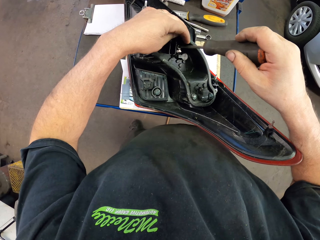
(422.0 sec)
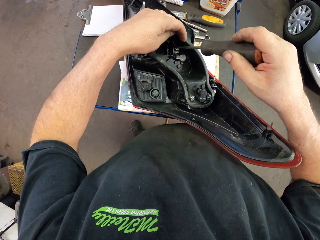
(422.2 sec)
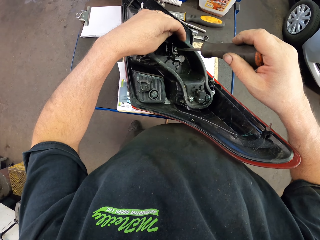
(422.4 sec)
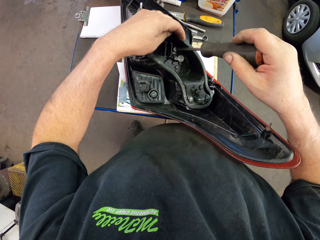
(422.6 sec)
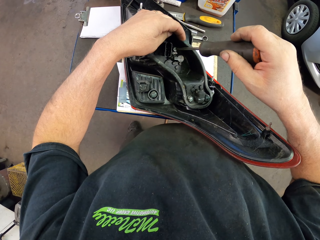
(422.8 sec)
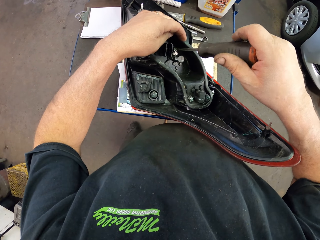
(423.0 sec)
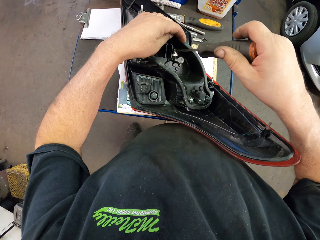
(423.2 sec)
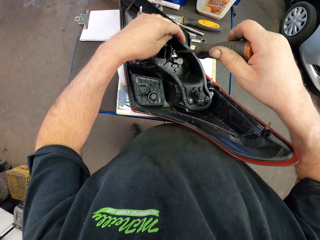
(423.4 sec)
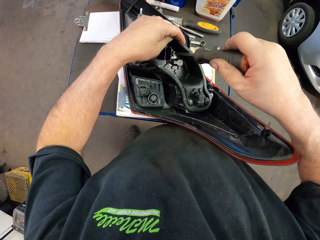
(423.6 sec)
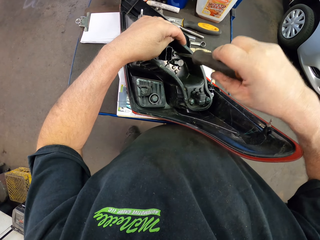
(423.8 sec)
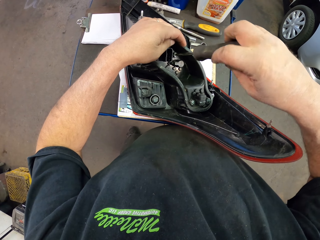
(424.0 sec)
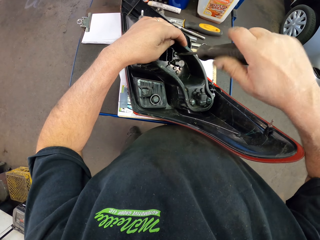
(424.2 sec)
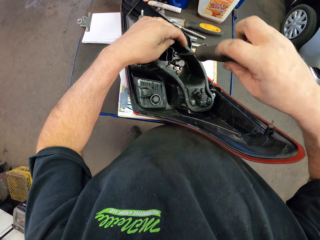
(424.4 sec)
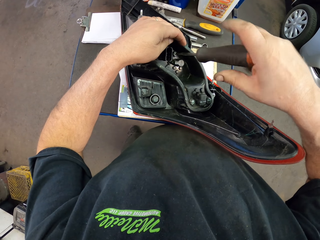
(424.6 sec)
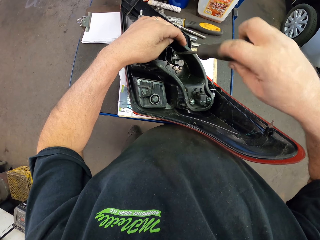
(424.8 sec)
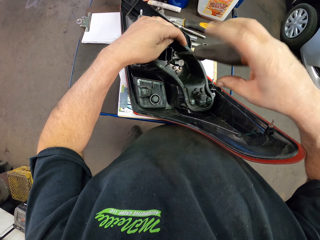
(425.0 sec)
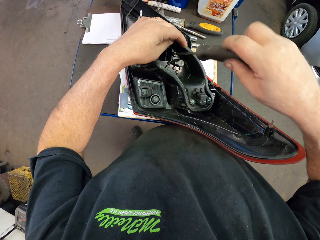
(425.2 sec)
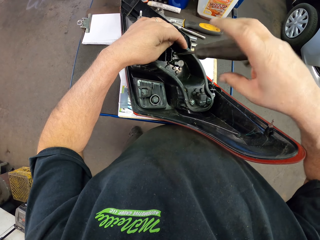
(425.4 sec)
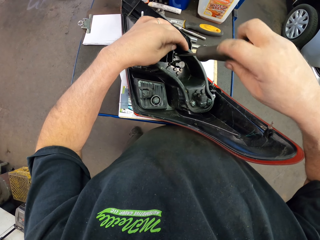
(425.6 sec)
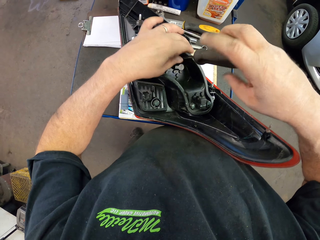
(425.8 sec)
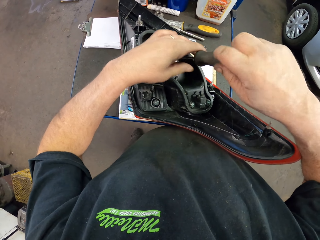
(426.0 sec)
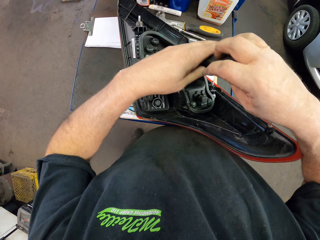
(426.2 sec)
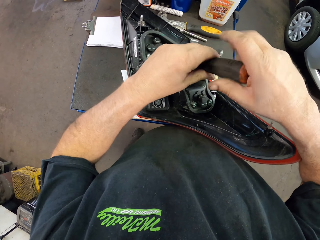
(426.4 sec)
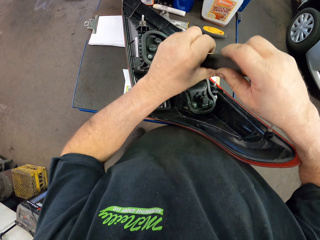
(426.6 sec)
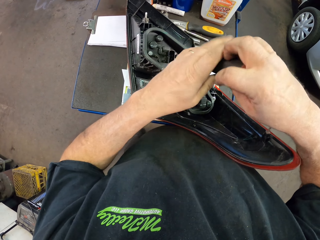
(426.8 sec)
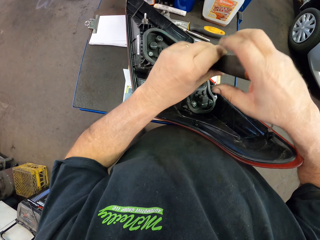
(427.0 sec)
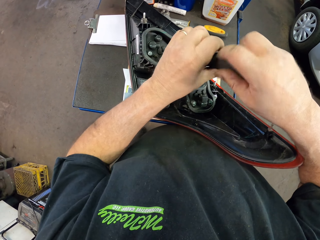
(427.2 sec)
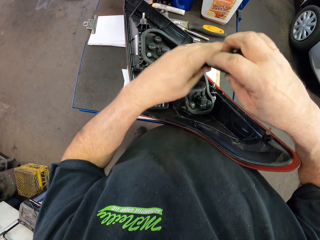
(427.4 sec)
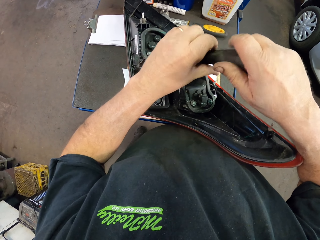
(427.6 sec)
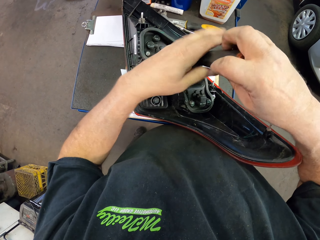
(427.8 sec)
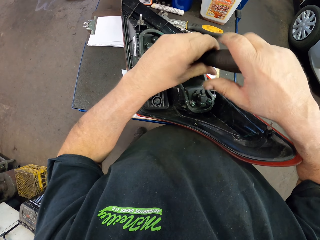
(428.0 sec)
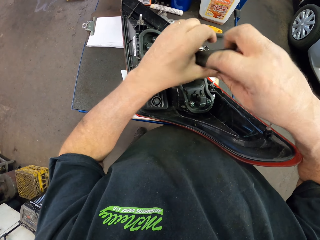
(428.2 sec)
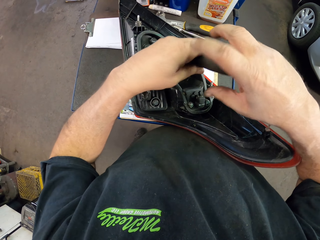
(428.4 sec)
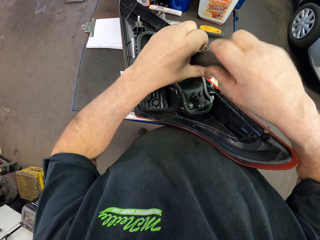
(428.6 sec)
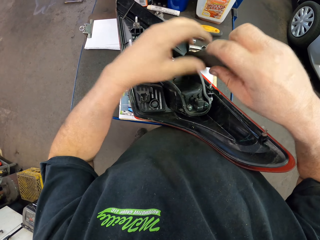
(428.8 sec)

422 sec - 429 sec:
The camera wearer loosens screws on the tail lamp.

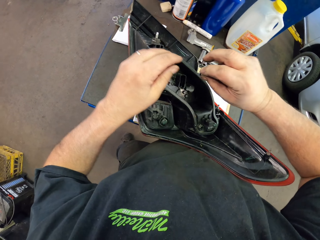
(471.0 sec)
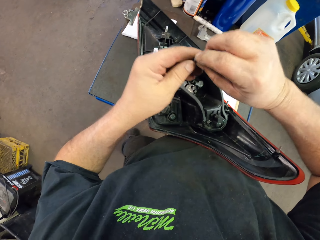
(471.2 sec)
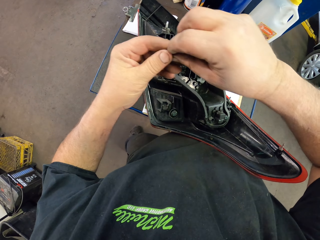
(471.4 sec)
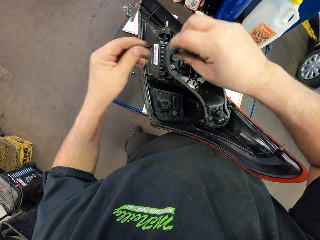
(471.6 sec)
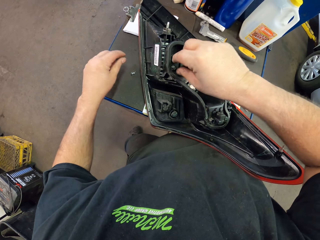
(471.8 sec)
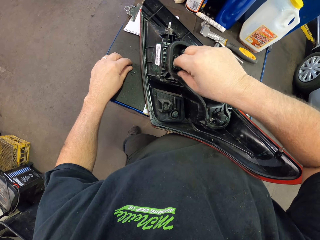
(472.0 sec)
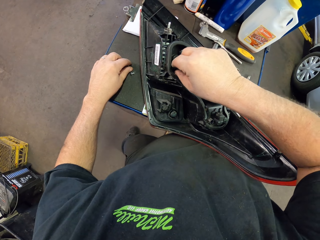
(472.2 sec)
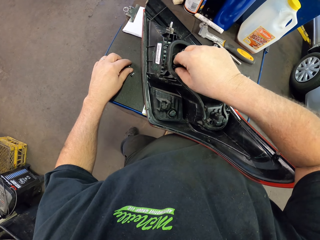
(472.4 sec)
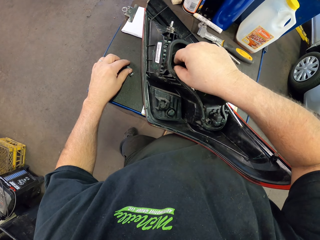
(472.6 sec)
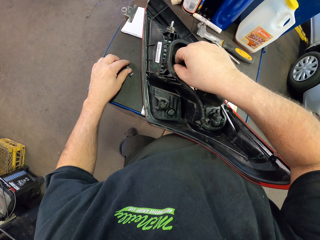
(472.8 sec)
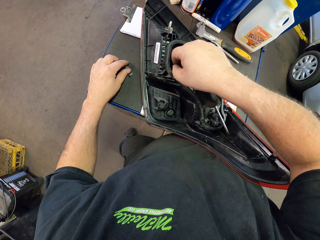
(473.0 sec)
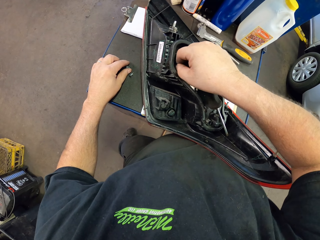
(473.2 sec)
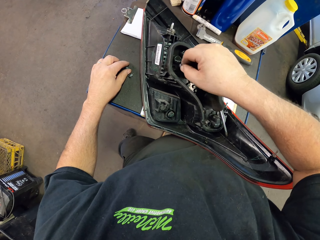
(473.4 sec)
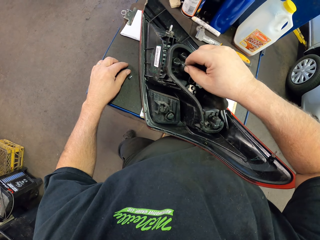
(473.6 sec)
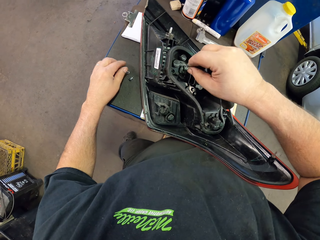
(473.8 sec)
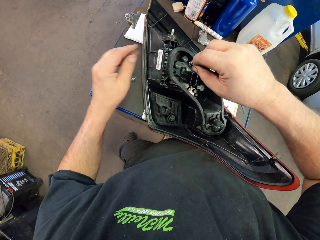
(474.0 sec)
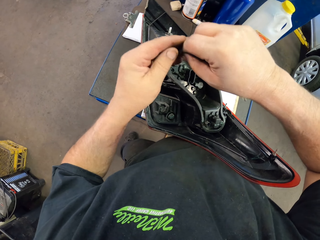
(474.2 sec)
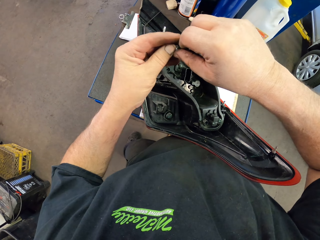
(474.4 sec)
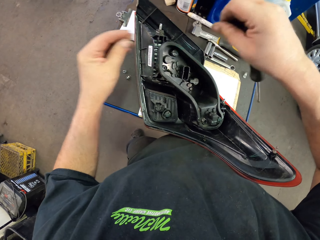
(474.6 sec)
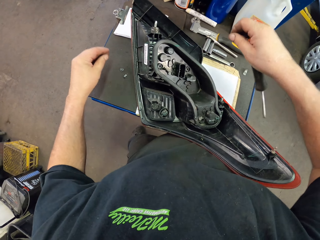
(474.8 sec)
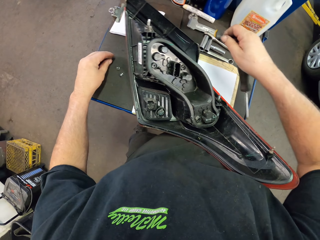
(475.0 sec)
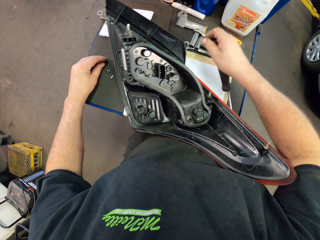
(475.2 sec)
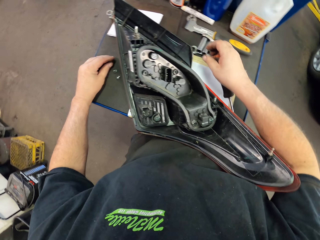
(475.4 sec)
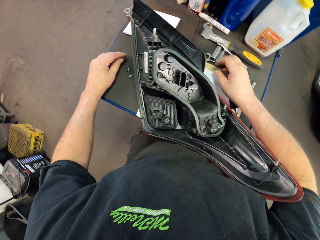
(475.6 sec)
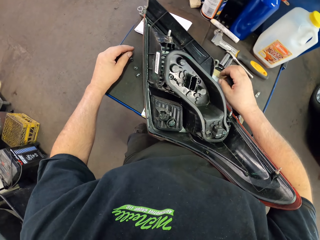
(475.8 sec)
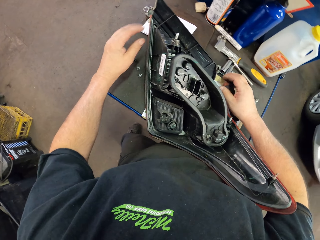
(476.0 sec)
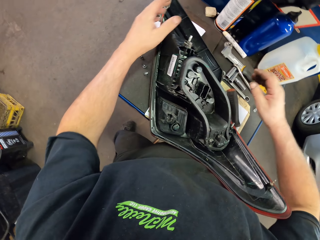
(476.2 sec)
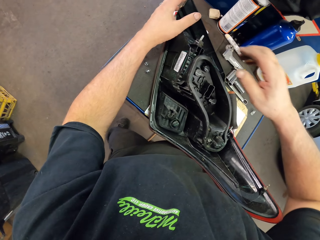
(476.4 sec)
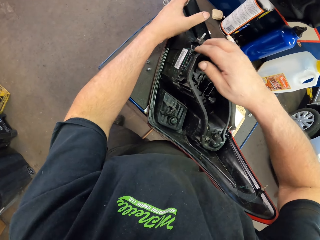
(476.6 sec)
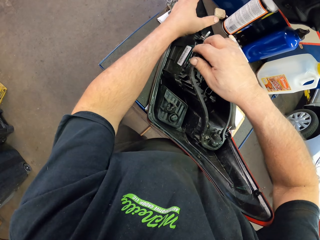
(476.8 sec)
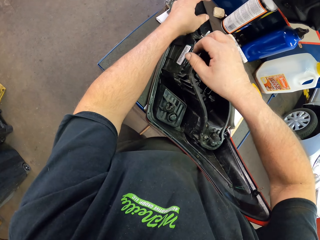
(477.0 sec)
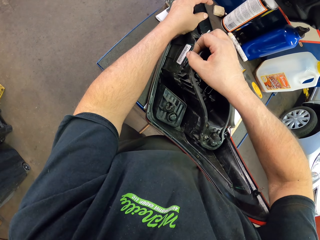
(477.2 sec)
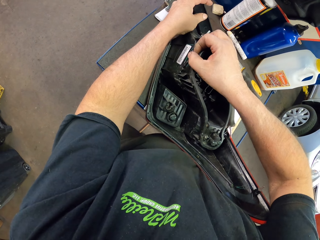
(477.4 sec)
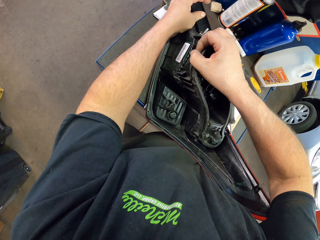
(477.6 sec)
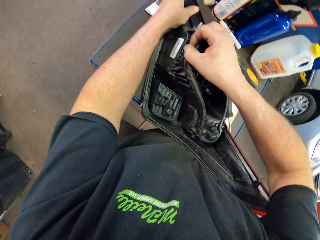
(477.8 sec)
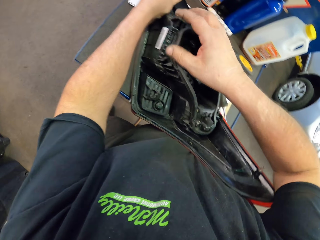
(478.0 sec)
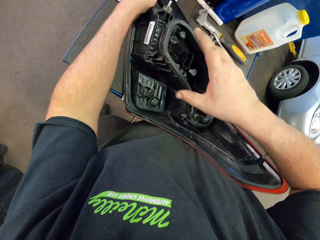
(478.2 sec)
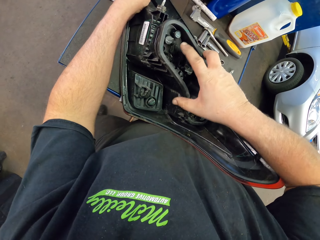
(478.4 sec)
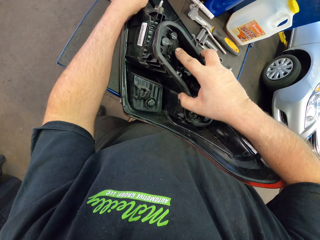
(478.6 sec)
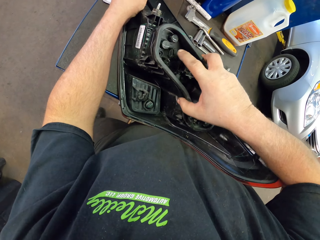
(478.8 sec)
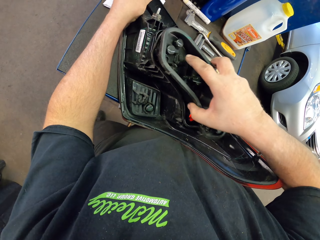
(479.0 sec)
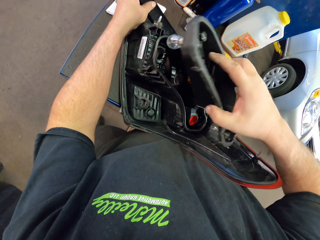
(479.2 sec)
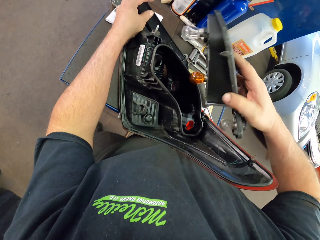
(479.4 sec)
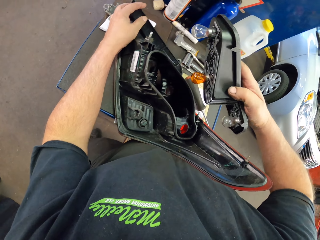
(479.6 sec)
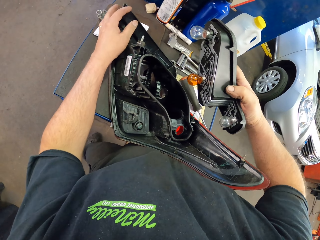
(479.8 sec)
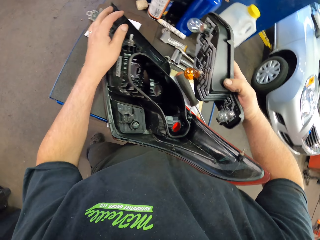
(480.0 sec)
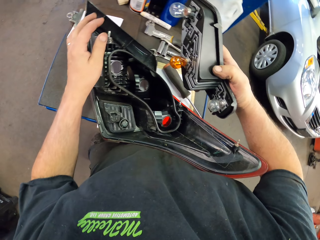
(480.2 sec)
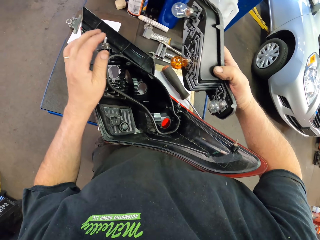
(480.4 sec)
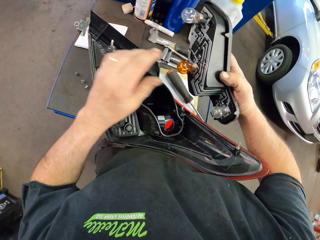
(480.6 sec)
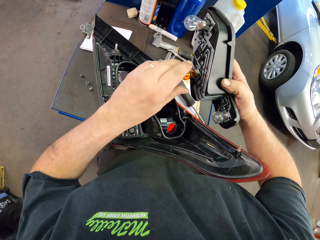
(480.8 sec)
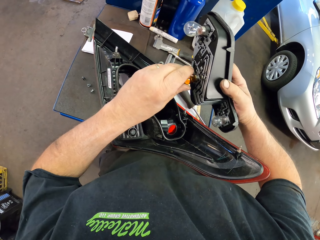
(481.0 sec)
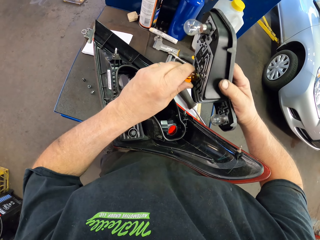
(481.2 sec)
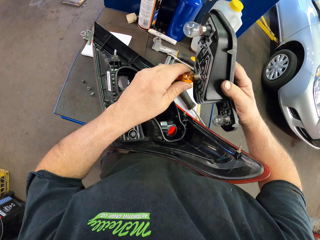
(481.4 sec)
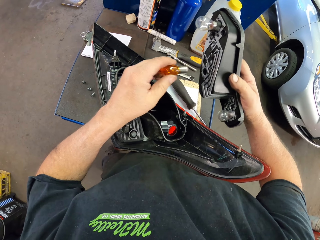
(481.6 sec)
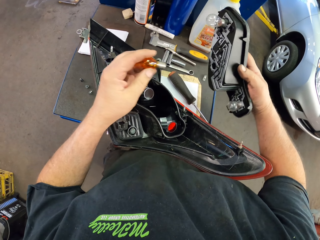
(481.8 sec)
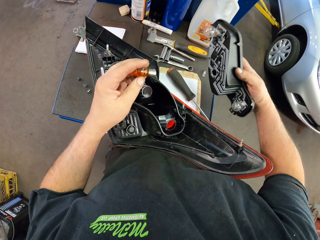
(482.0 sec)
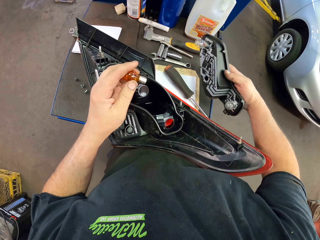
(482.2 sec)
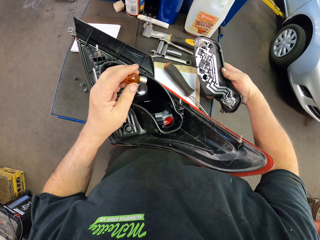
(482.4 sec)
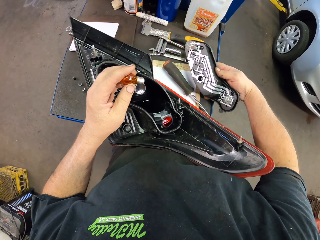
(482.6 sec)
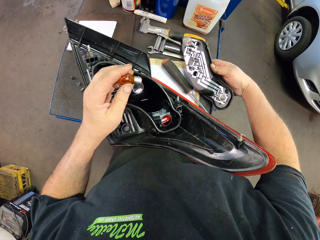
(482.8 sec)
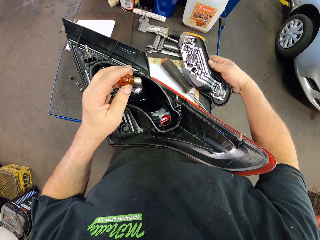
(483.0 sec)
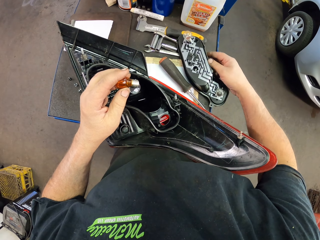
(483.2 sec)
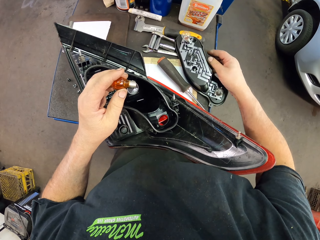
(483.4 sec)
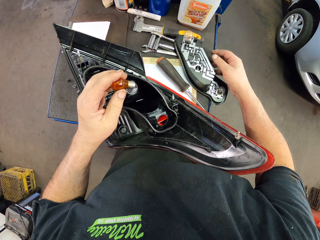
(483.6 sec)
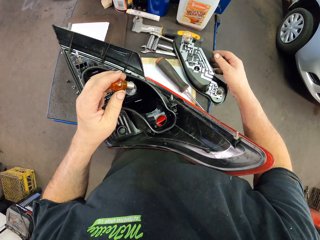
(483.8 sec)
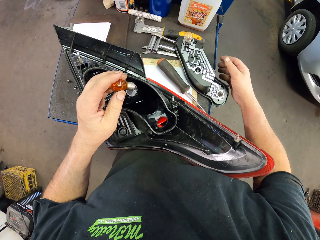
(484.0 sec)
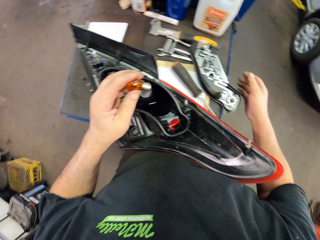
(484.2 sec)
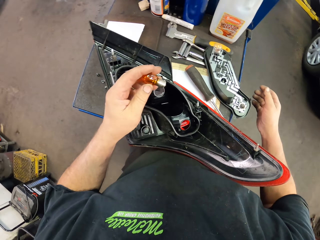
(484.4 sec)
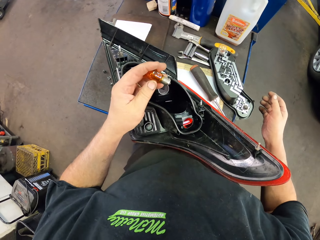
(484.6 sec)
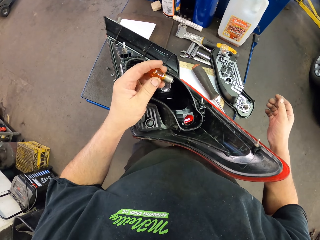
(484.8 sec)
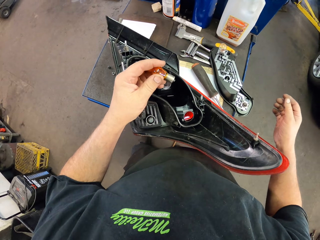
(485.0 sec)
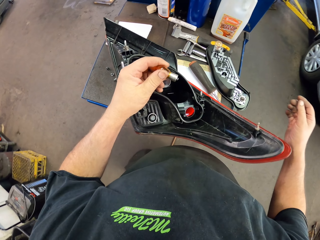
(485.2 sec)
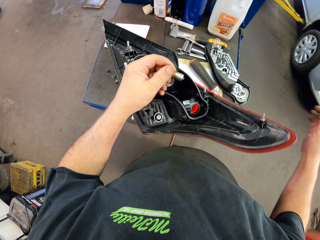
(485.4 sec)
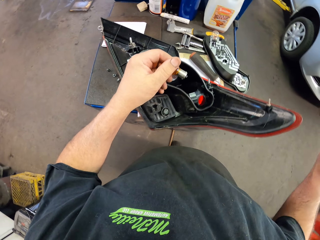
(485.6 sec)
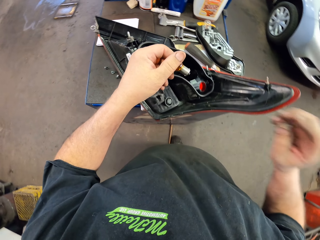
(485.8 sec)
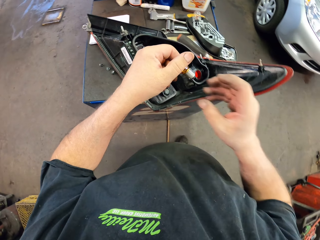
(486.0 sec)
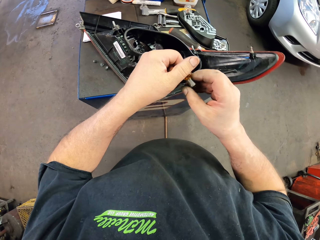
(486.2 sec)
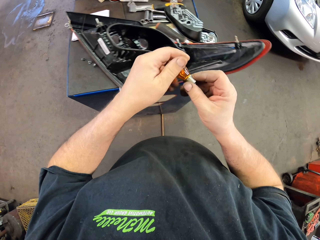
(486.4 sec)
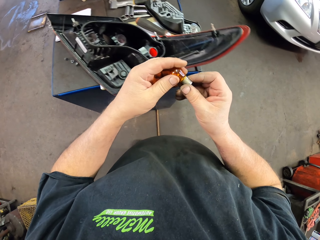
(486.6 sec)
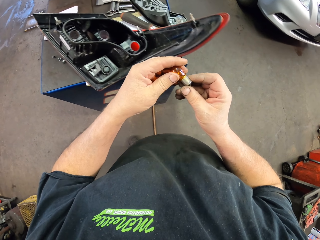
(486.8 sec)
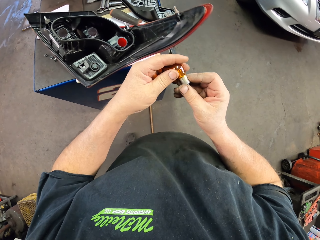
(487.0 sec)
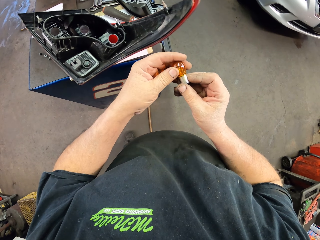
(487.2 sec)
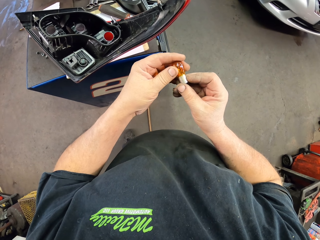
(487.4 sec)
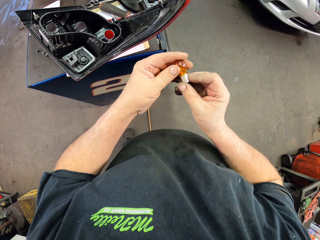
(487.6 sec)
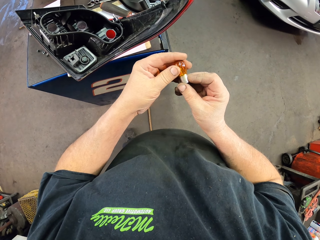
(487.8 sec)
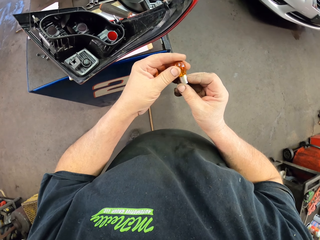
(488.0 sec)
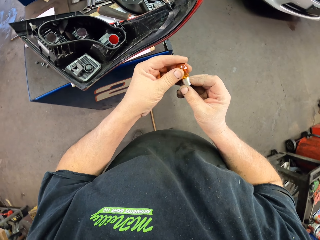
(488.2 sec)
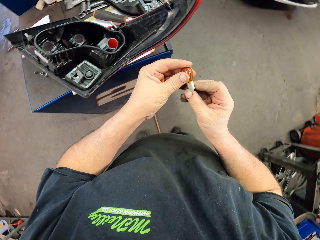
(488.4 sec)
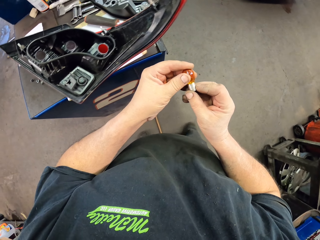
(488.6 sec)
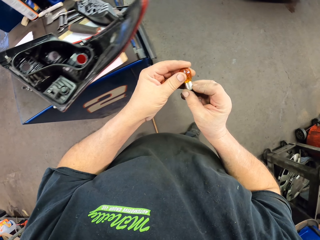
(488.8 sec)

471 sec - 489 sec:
The camera wearer puts a screw on the drawer. They take a screw. They put the screw on the drawer. They dismantle the tail lamp. They remove something. They take the tail lamp. They put something on the drawer. They hold the tail lamp.
